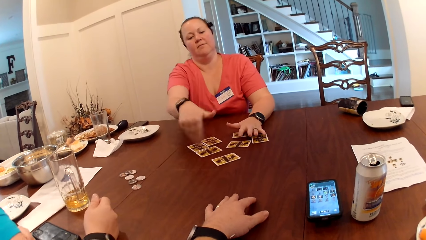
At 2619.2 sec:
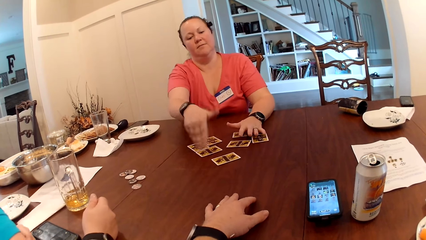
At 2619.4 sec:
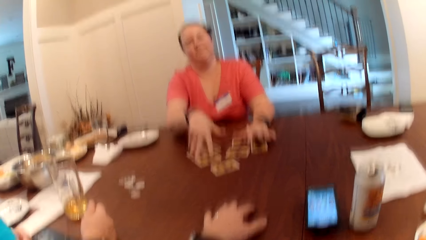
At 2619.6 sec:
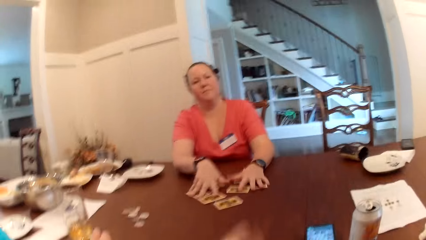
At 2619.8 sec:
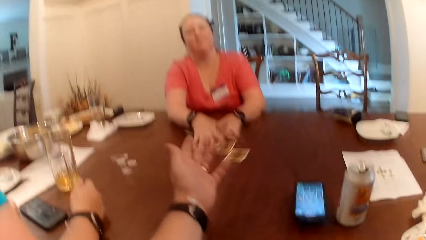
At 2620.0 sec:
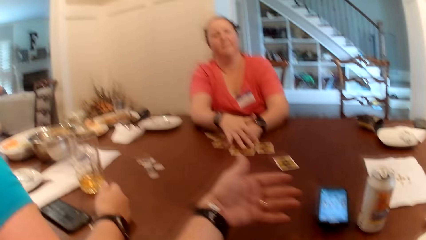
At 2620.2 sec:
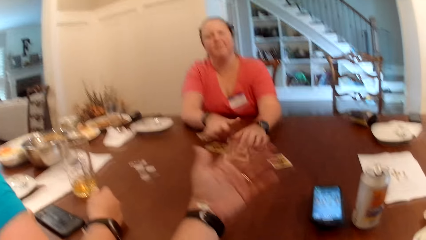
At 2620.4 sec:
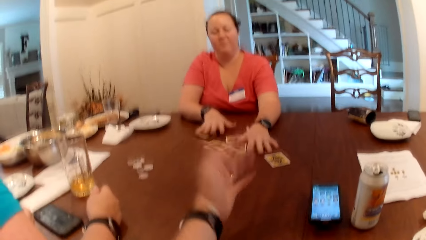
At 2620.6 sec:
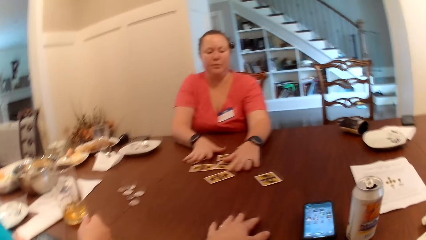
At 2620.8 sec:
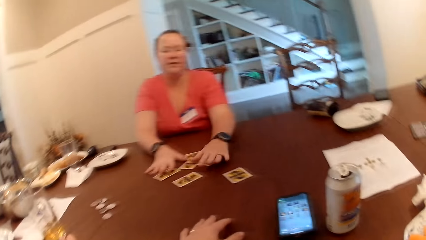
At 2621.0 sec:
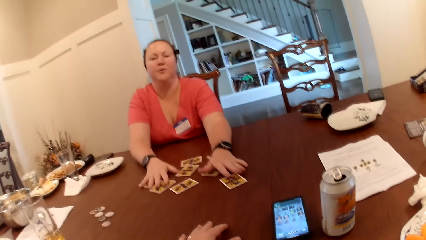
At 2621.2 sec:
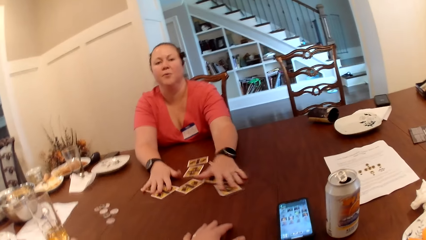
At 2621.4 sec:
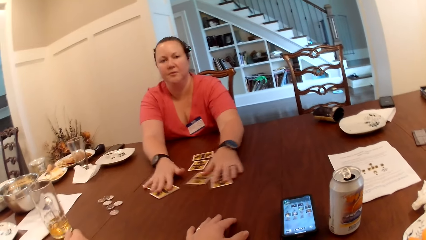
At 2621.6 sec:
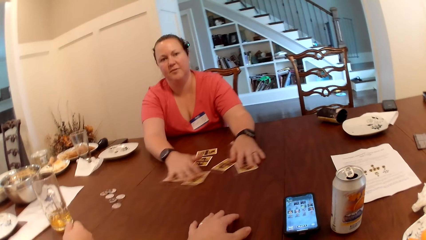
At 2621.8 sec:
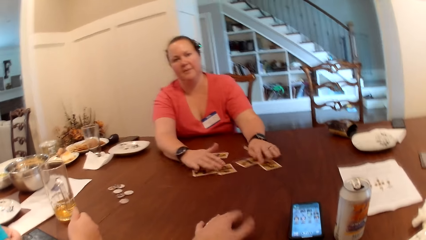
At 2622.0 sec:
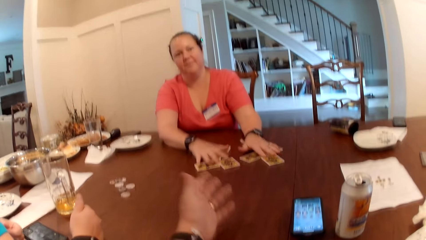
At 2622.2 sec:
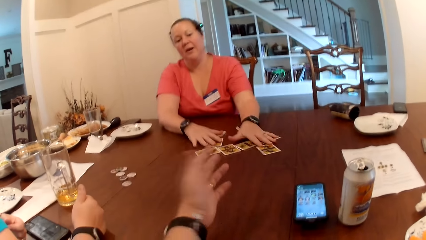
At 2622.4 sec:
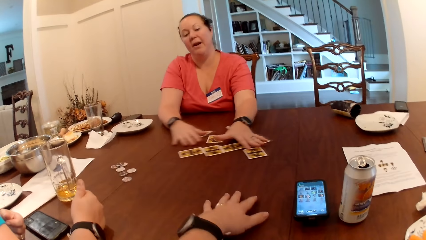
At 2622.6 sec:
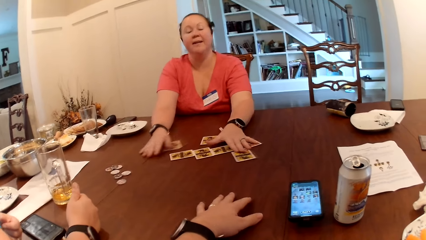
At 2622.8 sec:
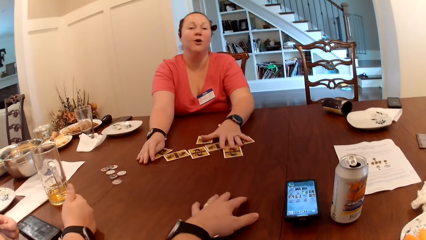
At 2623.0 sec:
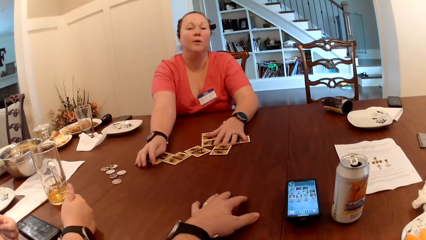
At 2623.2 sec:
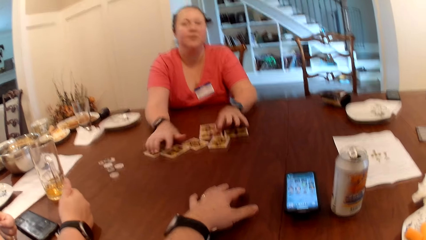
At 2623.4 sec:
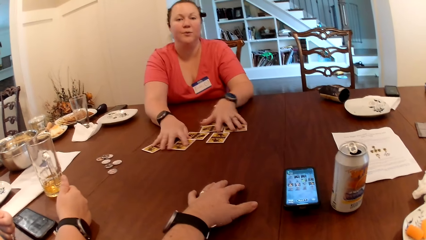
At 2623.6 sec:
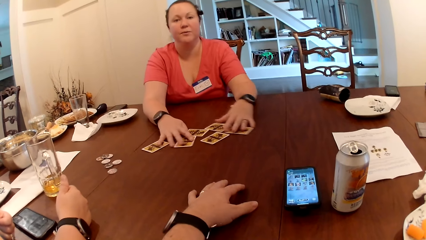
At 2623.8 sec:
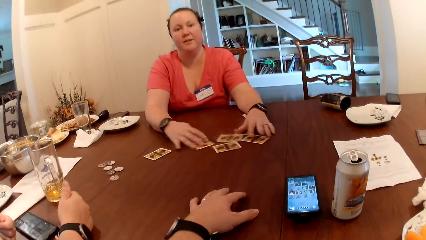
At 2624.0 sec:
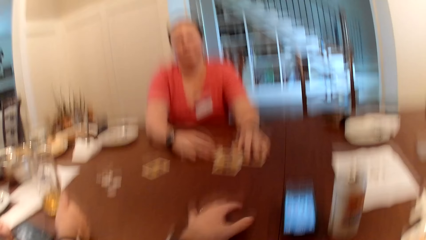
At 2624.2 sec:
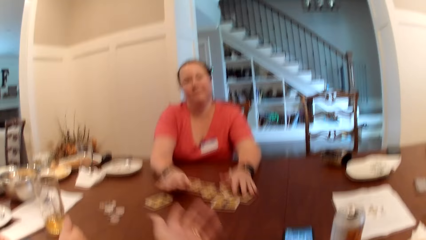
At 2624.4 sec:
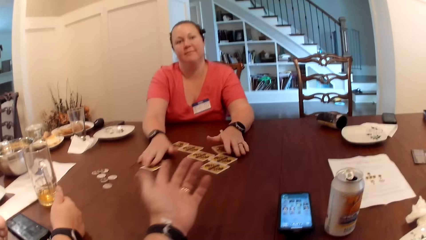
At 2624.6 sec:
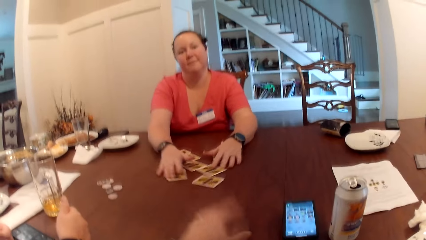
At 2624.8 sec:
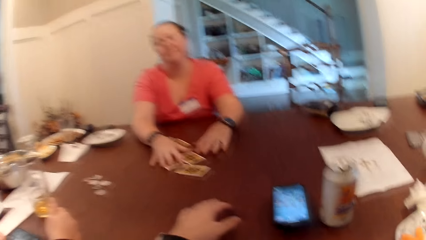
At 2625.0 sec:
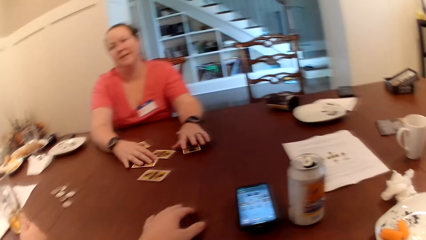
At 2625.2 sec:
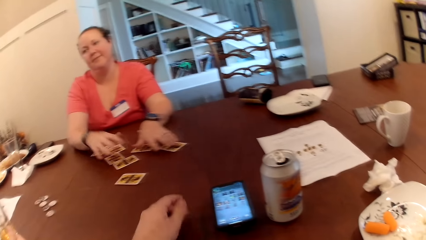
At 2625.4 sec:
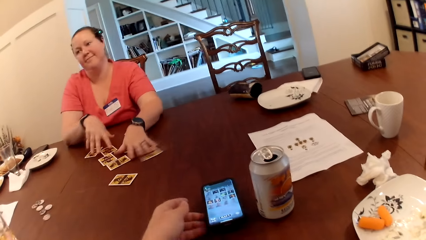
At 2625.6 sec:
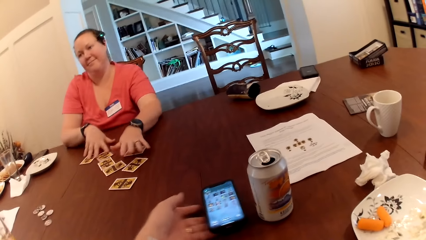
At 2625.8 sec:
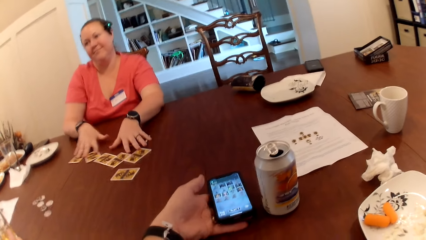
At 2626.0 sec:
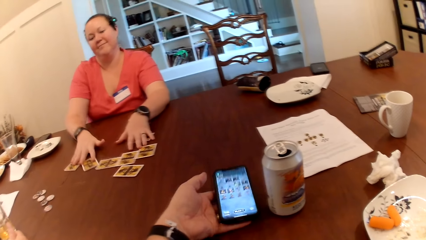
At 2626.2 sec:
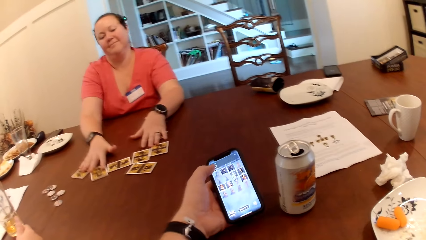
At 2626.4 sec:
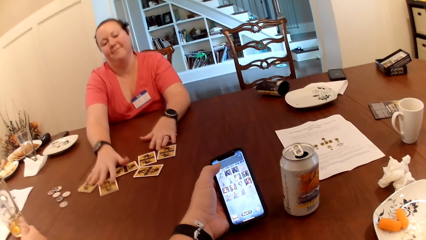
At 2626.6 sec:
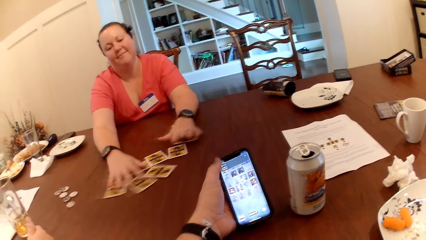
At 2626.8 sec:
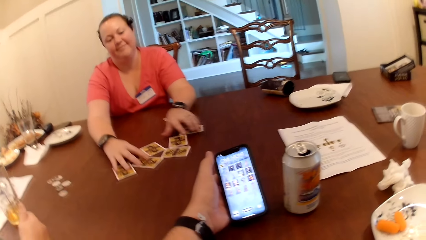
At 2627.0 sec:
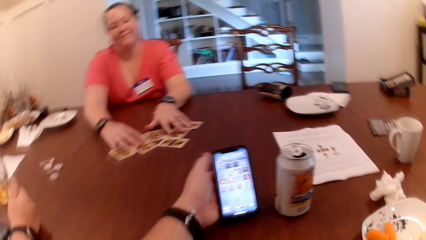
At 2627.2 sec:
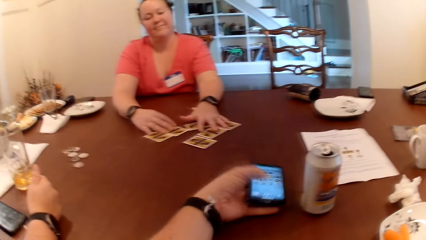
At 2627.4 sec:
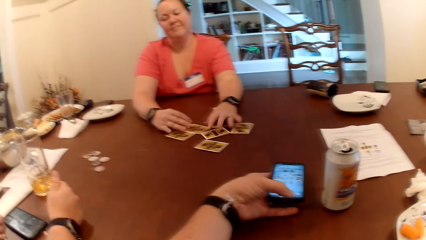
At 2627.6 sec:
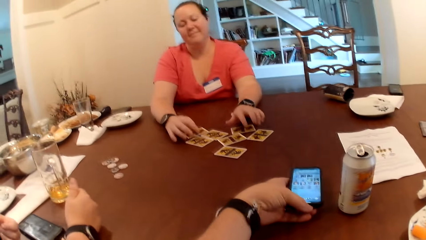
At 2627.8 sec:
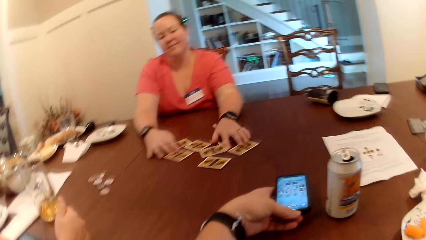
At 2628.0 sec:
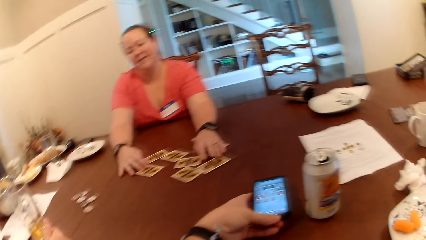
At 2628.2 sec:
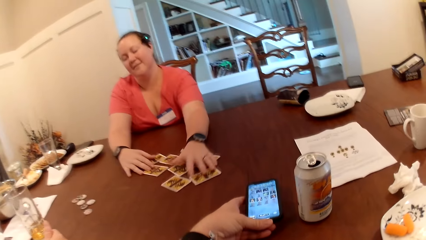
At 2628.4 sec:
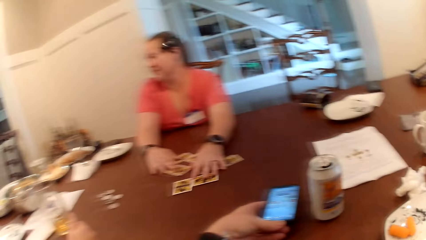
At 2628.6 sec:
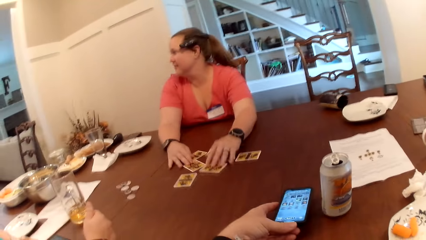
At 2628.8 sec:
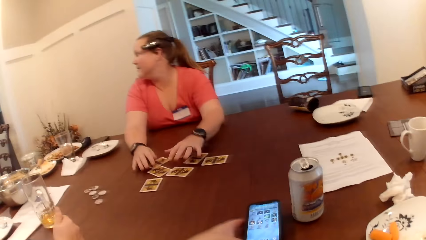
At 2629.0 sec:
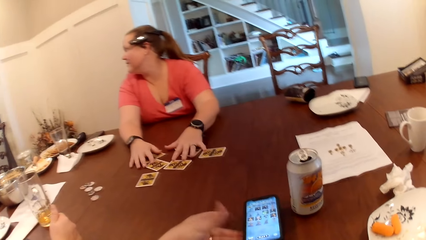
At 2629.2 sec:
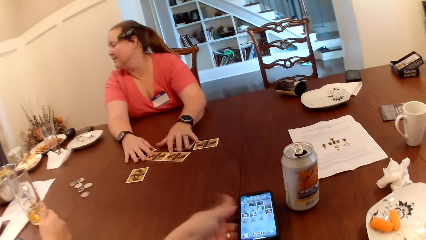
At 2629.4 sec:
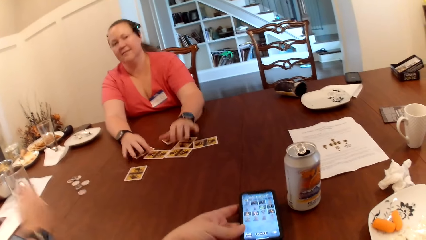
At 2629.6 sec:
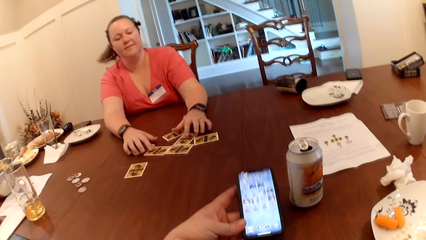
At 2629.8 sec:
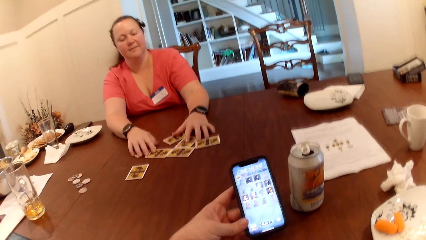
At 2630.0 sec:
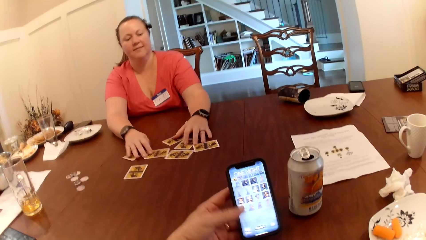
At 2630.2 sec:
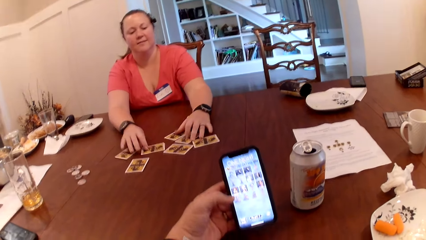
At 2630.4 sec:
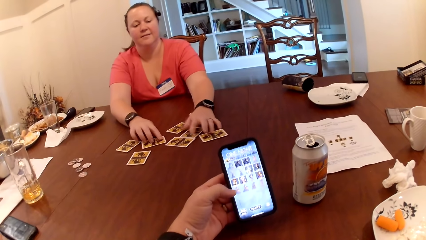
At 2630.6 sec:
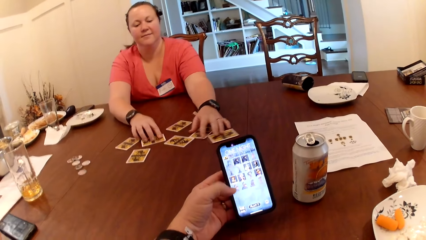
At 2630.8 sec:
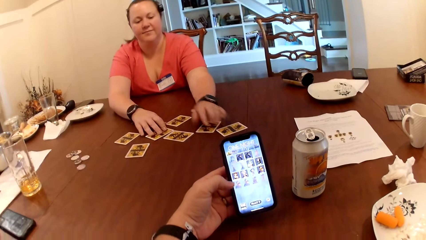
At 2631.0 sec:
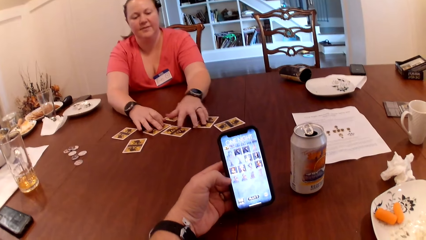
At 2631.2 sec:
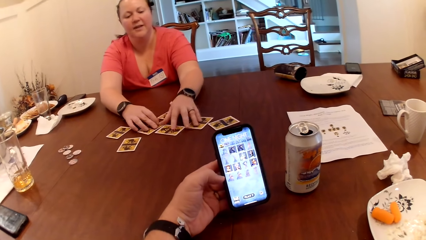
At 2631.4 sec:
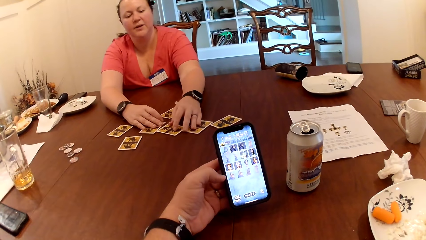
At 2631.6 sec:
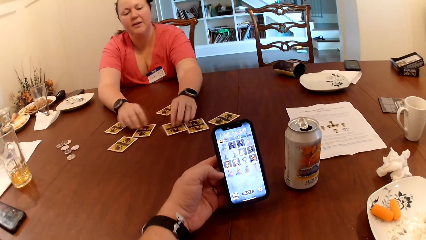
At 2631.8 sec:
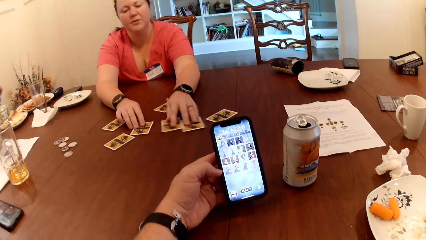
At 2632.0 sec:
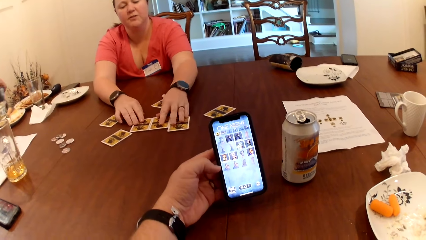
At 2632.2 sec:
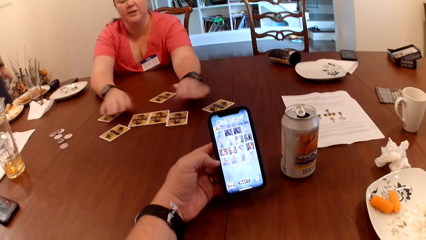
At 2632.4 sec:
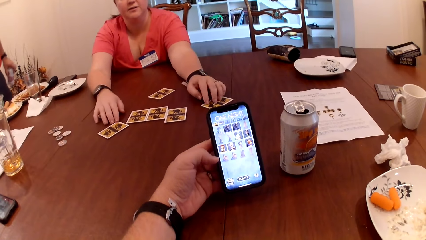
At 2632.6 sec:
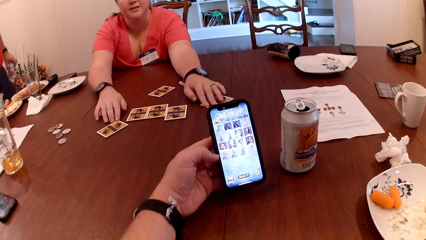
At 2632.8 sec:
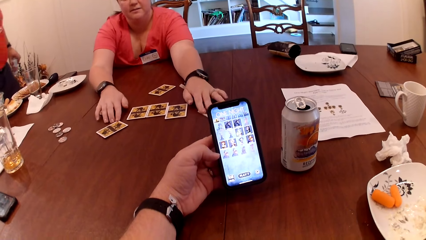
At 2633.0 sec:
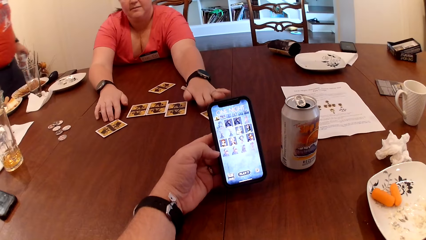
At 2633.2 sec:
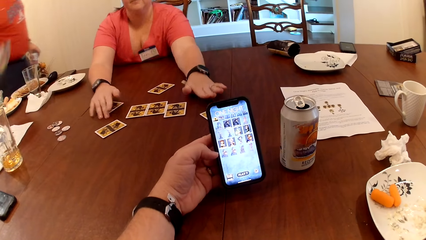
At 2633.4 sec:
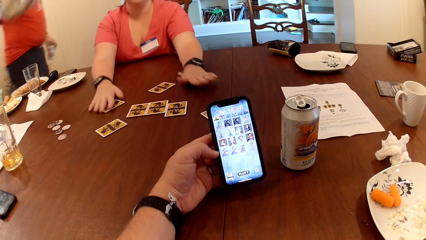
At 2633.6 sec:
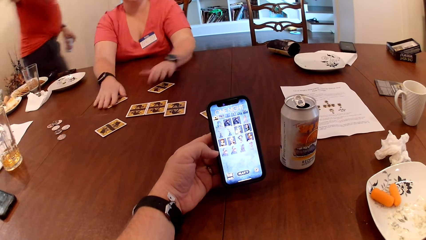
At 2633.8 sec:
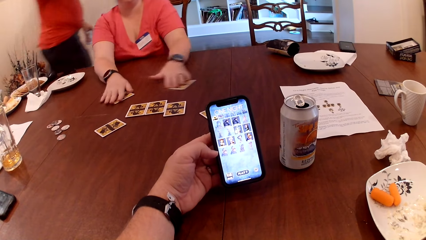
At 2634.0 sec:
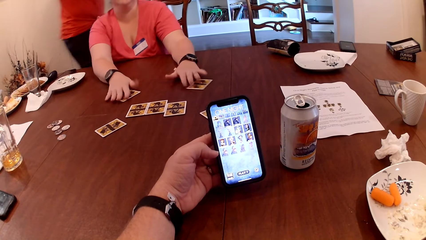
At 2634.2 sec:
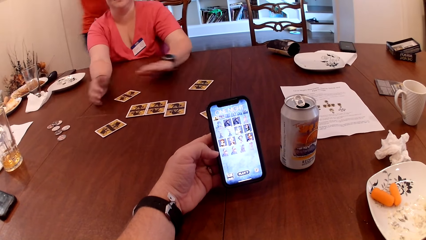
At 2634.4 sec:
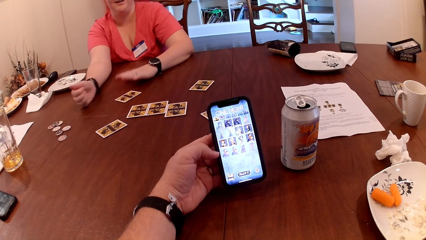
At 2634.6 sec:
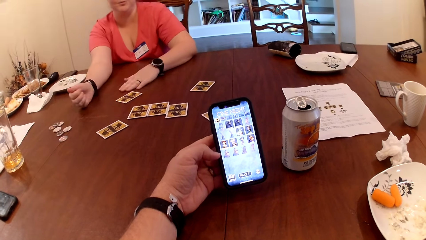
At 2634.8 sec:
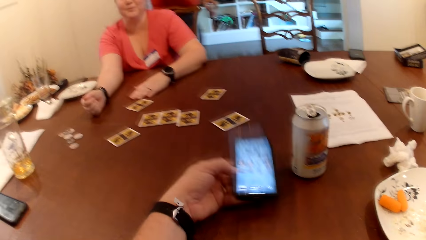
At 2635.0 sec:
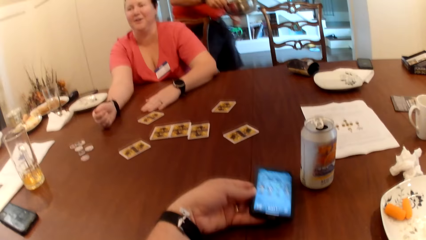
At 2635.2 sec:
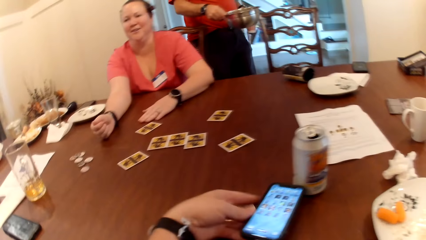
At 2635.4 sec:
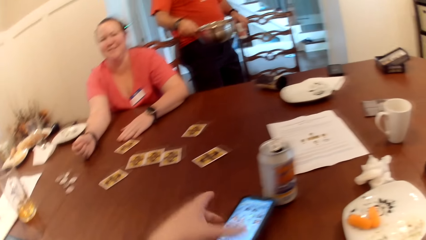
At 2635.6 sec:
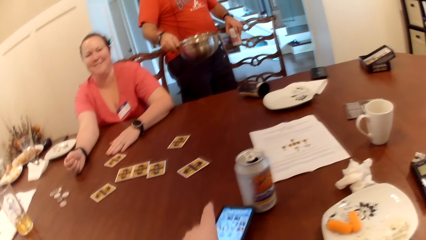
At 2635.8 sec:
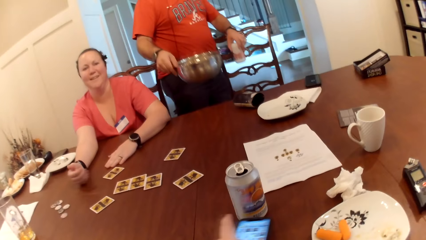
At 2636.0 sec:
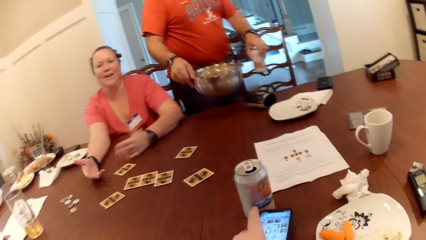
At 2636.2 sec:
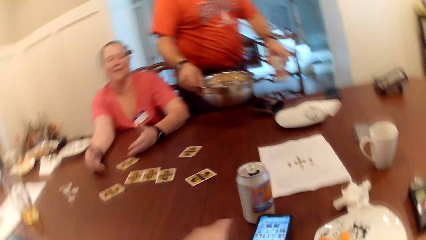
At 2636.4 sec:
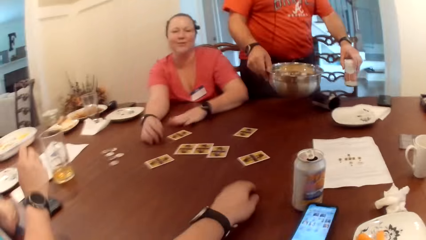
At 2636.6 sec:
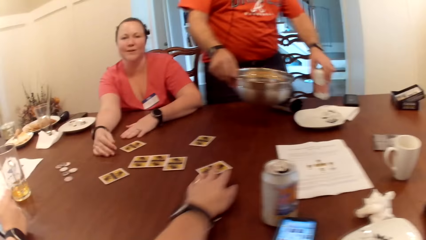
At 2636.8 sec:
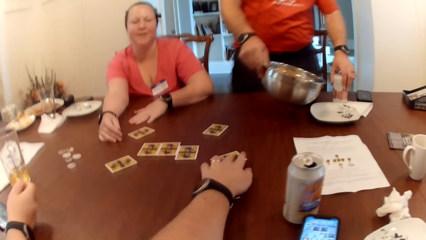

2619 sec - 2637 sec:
A woman rearranges the cards on the table. The woman talks to the camera wearer, another woman and a man. The camera wearer picks up the phone on the table with his left hand. He operates the phone with his left hand. The woman rearranges the cards on the table. The camera wearer places the phone on the table. He interacts with the woman. He talks to the woman and the other woman. He picks up the phone. He talks to the woman and the other woman again. The woman arranges the cards on the table with her hands. The man carries the bowl on the table with his right hand. The man walks towards the table. The camera wearer drops the phone on the table with his left hand. He moves the phone on the table towards the plate with his left hand.
